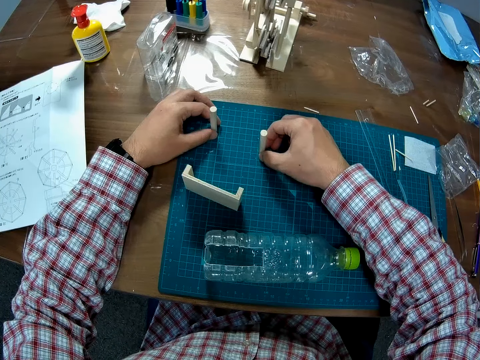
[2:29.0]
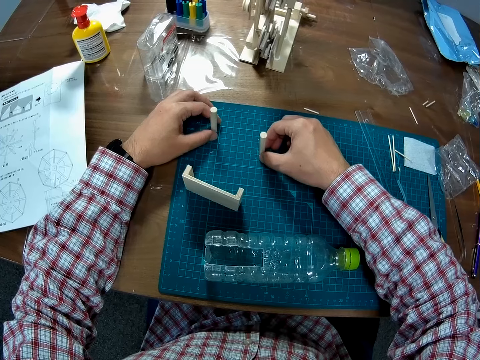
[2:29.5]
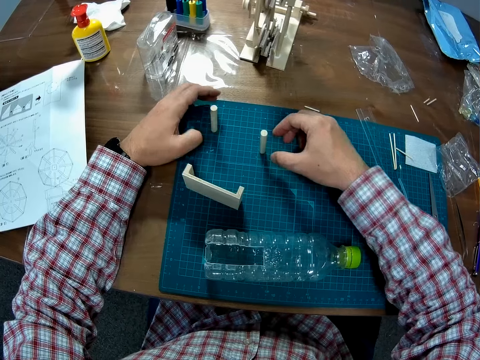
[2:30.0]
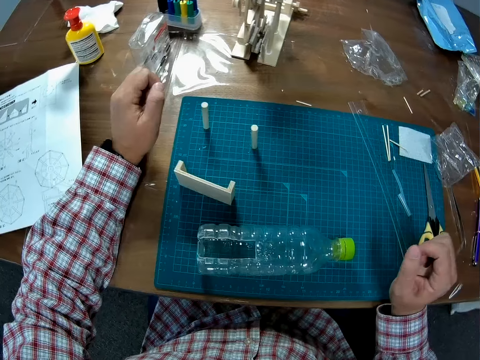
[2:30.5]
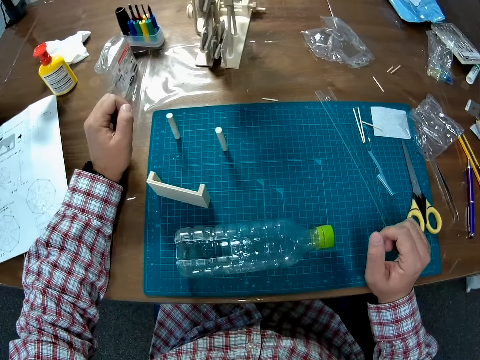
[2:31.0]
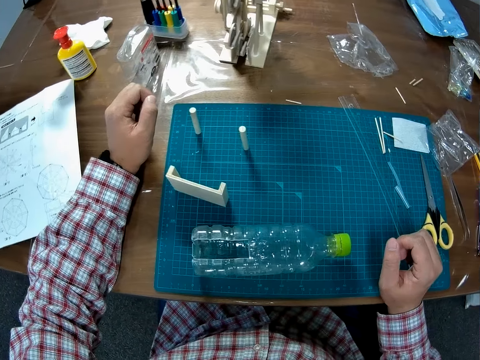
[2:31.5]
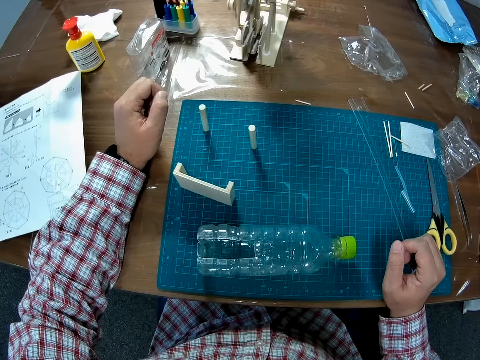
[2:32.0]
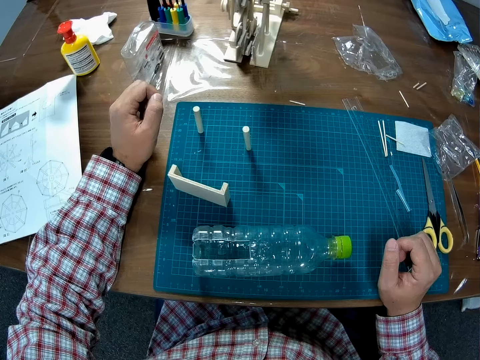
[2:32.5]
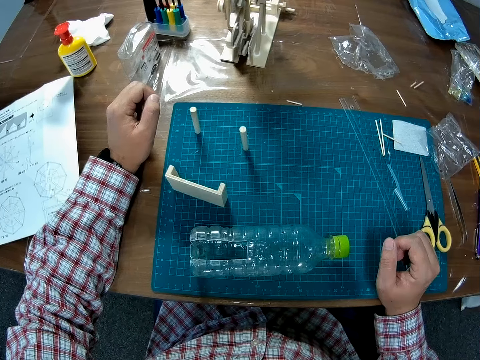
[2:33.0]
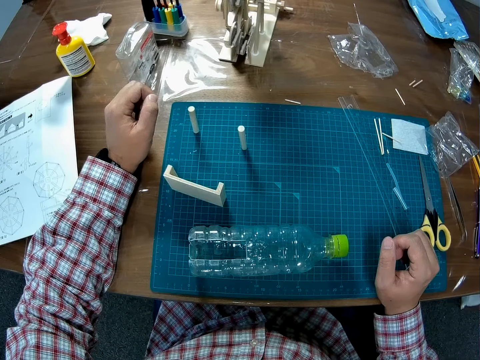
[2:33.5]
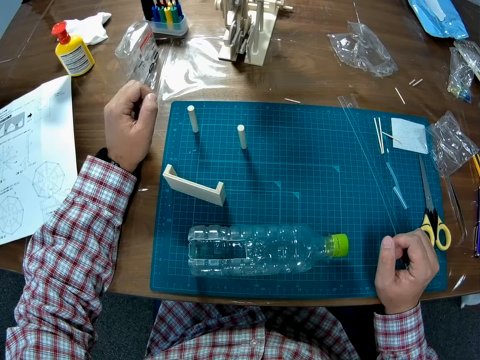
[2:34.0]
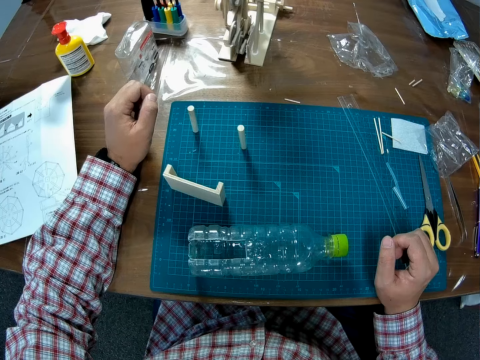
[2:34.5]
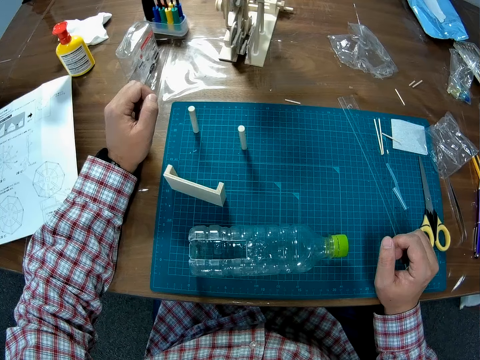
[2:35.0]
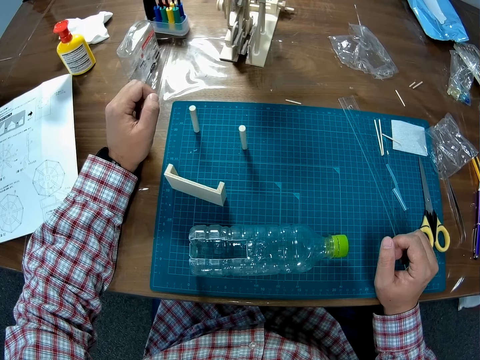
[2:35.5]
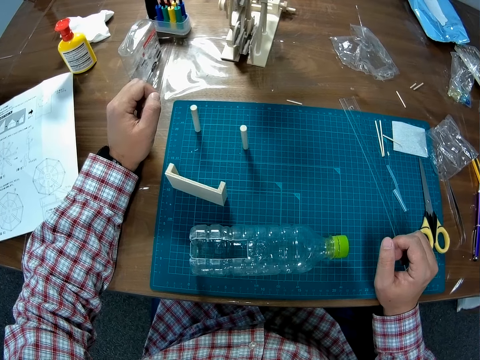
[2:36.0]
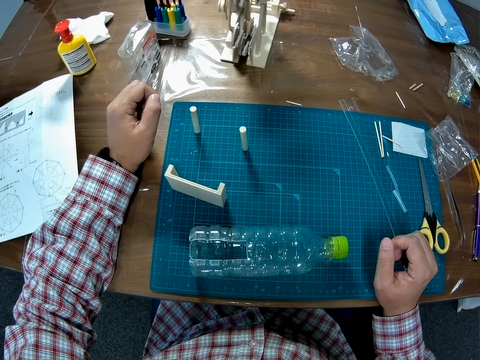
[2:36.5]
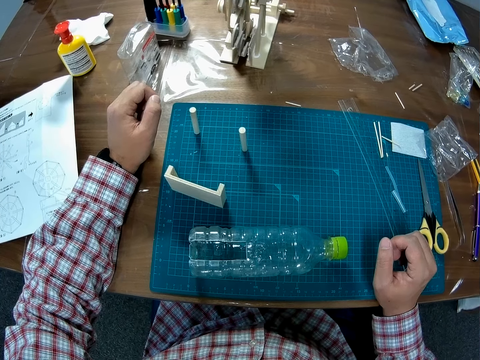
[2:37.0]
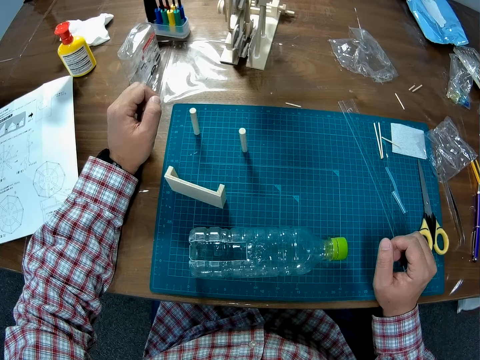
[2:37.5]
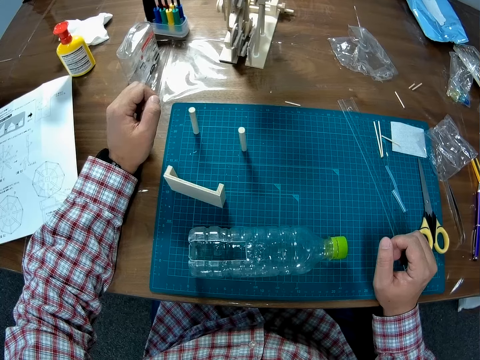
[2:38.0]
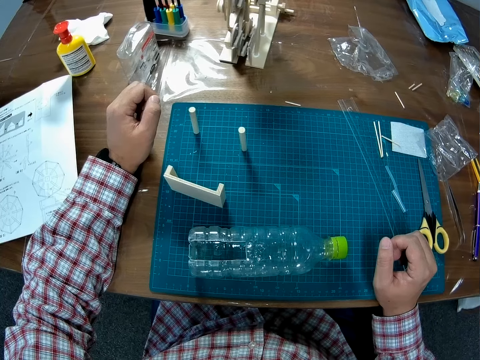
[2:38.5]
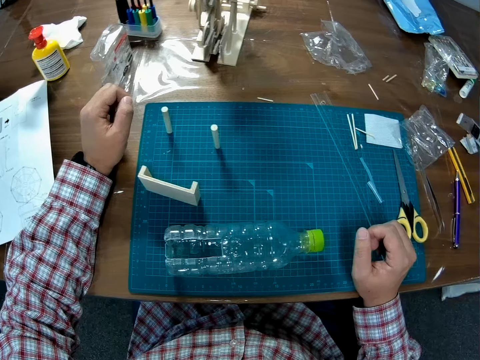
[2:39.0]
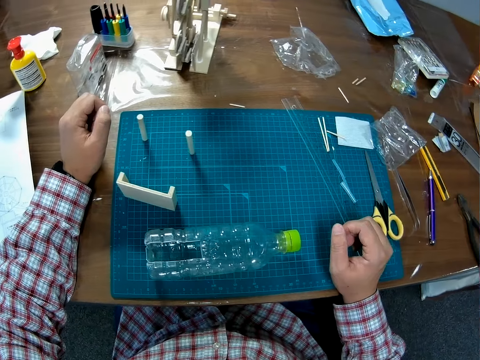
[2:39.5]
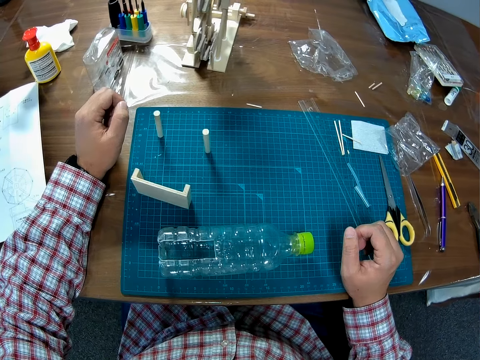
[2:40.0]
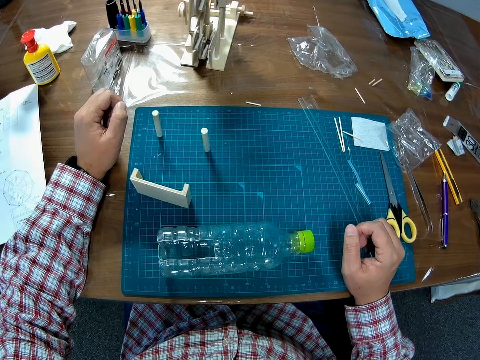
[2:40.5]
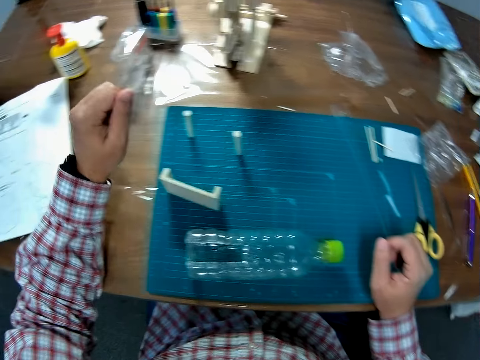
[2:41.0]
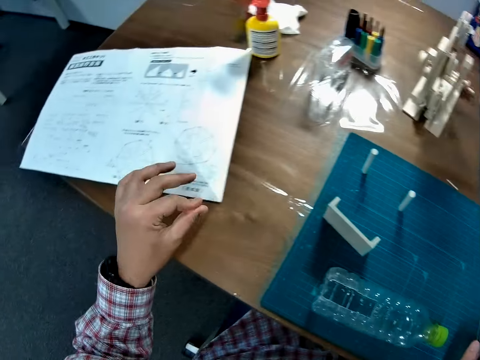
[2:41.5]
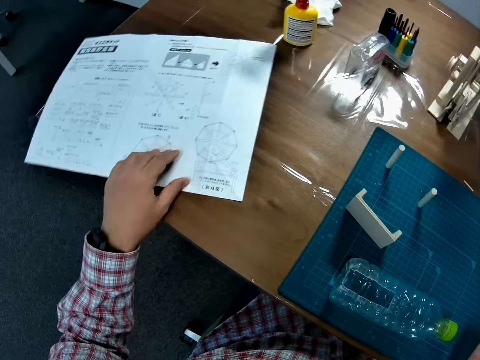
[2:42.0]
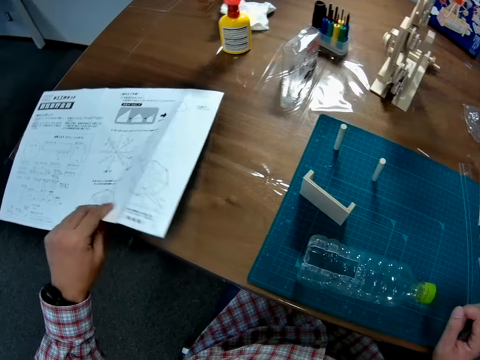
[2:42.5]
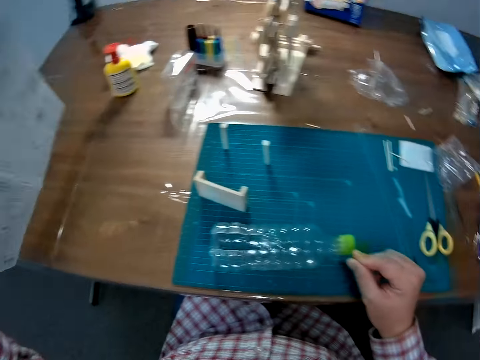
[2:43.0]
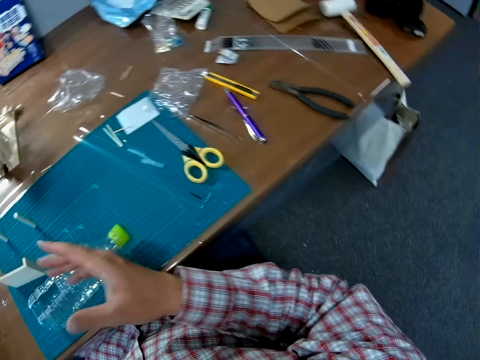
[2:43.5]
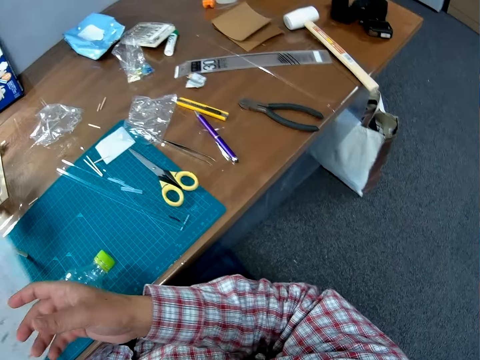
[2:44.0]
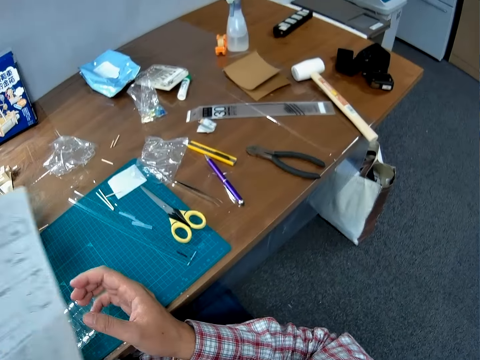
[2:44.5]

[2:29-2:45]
The camera wearer picks up the instruction manual on the table with his hand.

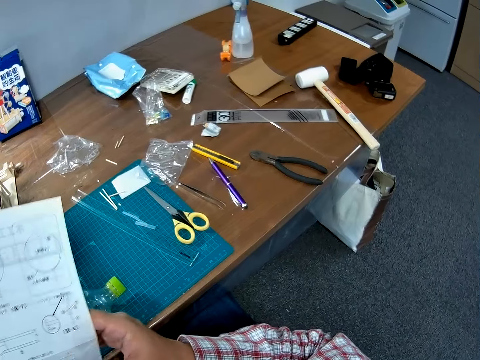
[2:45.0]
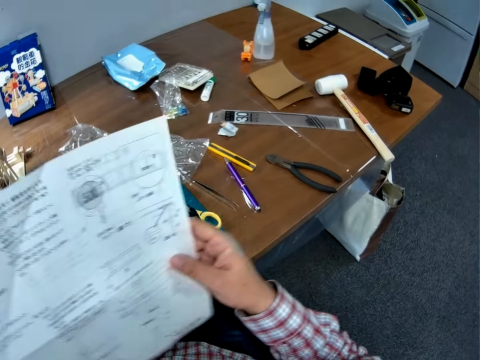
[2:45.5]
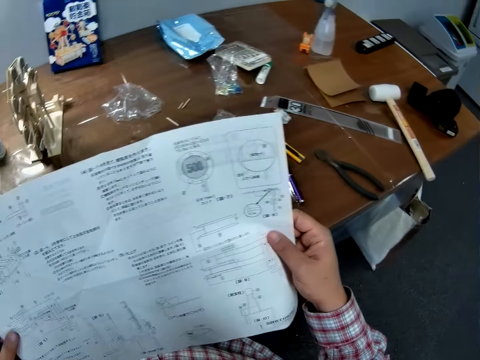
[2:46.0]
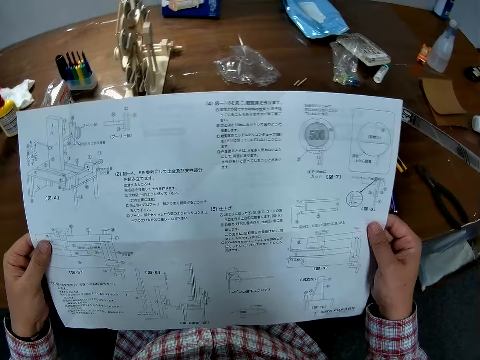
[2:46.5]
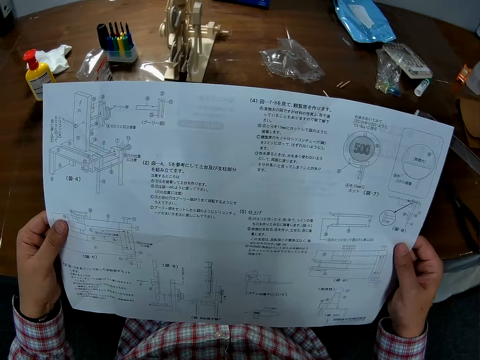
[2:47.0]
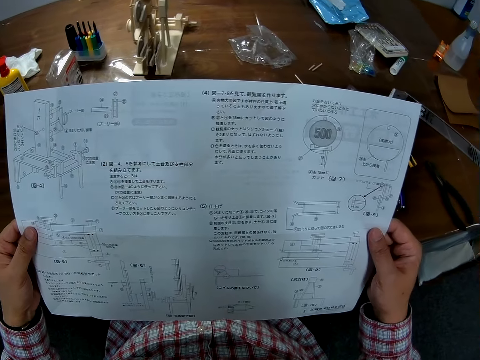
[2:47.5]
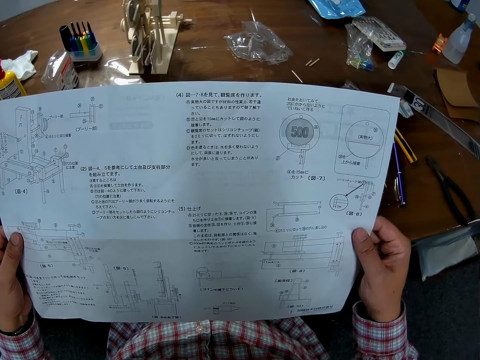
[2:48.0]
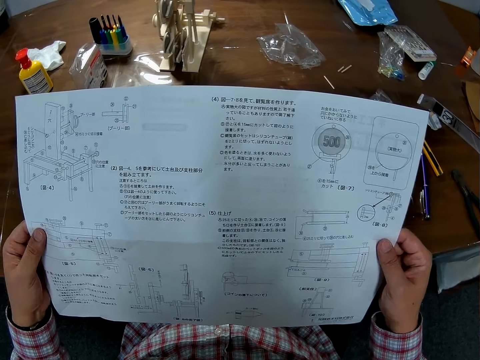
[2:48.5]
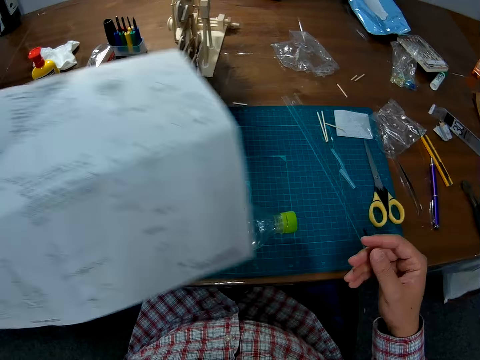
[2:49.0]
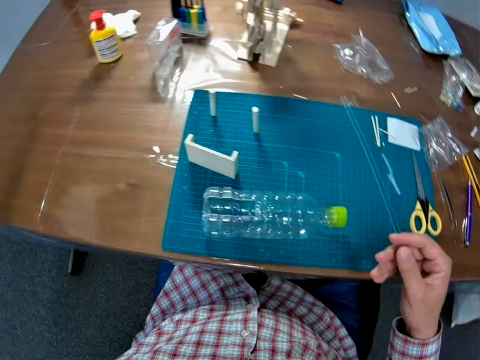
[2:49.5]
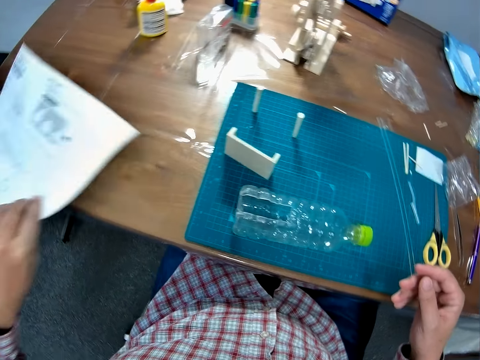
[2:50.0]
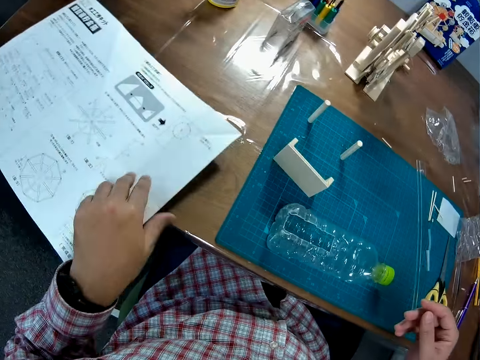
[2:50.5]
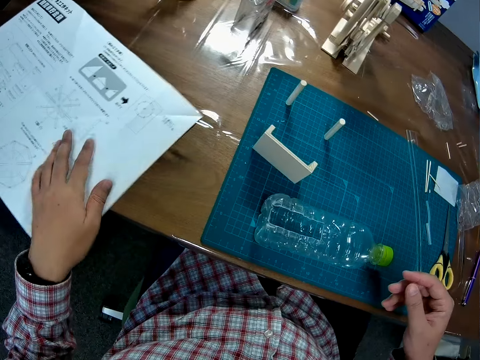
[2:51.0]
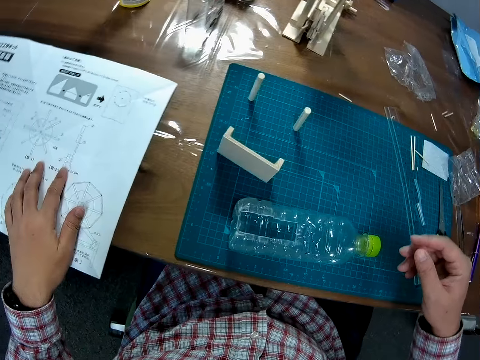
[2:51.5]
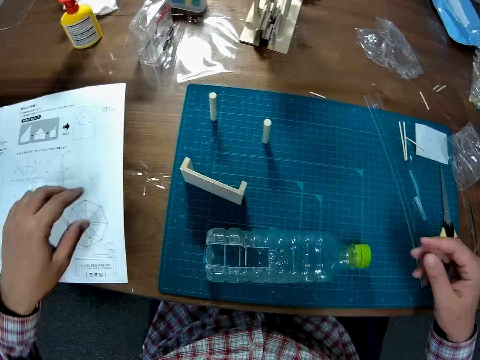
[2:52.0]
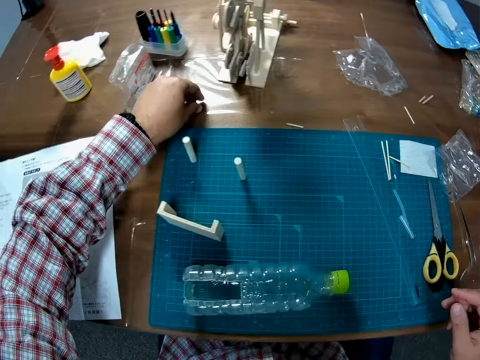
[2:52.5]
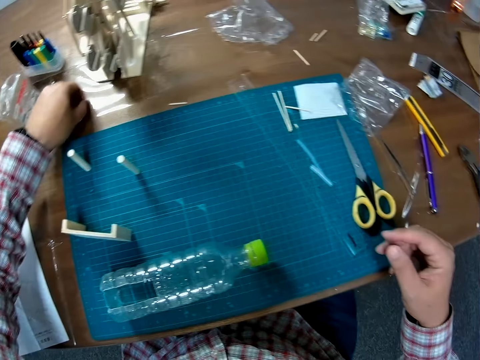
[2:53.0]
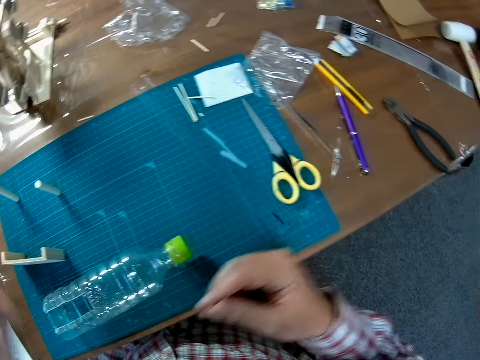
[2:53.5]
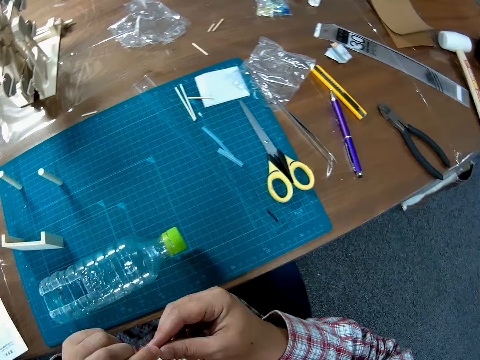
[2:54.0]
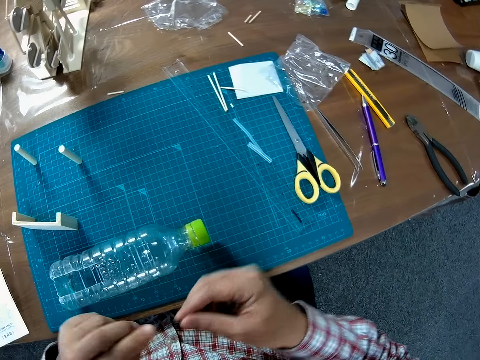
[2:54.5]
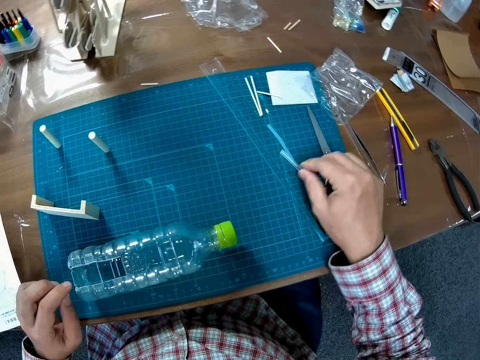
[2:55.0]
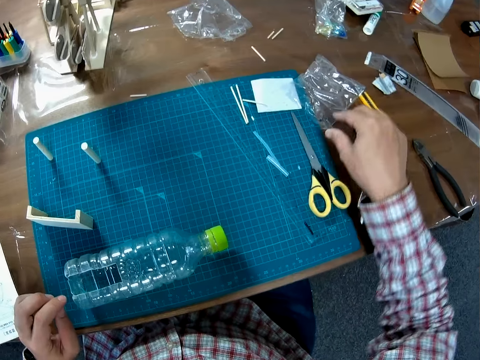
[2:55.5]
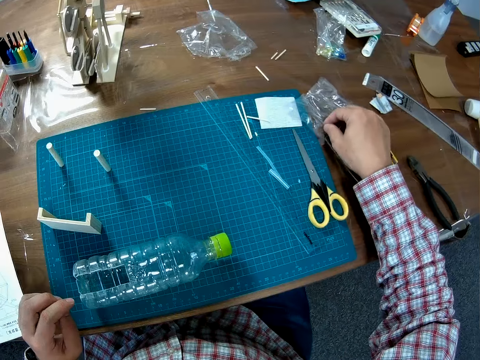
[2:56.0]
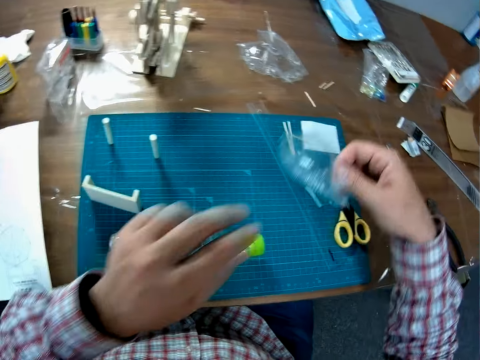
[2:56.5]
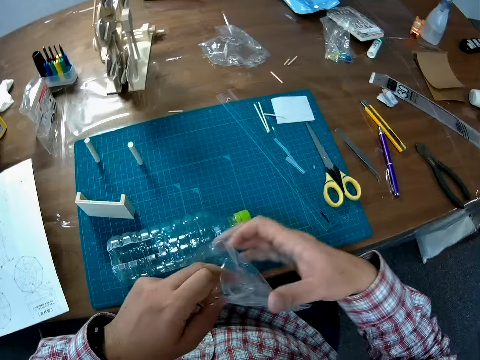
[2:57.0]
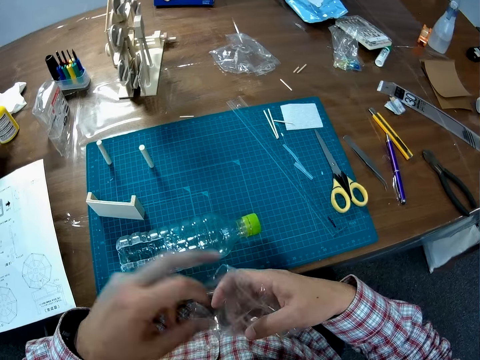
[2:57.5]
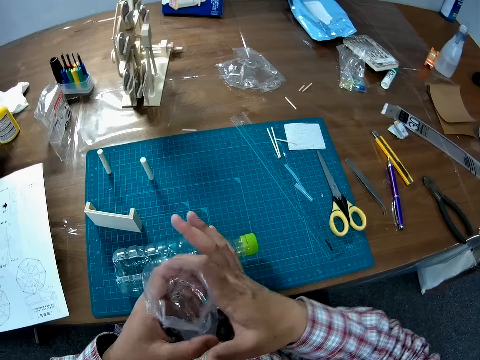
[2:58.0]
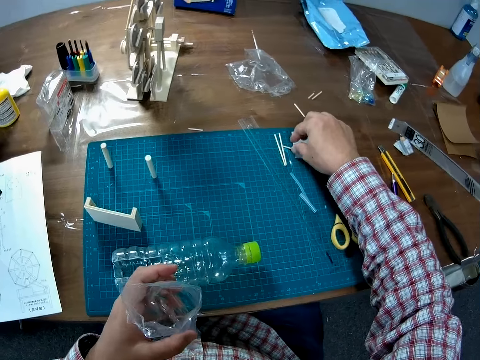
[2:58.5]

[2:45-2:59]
The camera wearer reads from the instruction manual on the table. They place the instruction manual on the table. They pick up something, handle the object with the right hand, and place the object on the cutting mat. They pick up a storage paper or nylon on the table. They adjust the storage paper. They open up the nylon.
